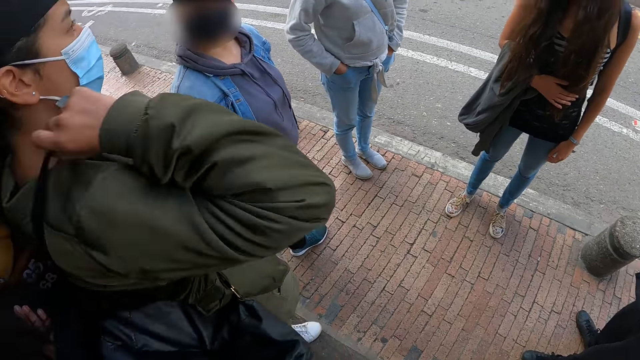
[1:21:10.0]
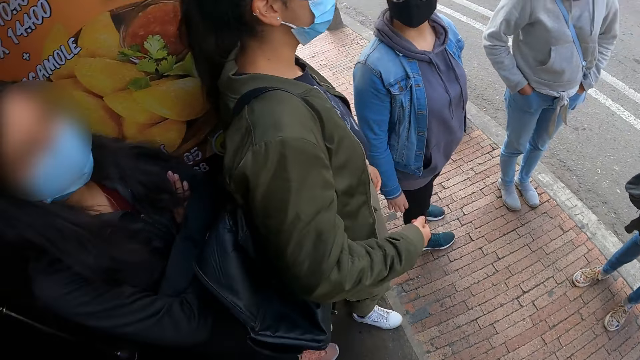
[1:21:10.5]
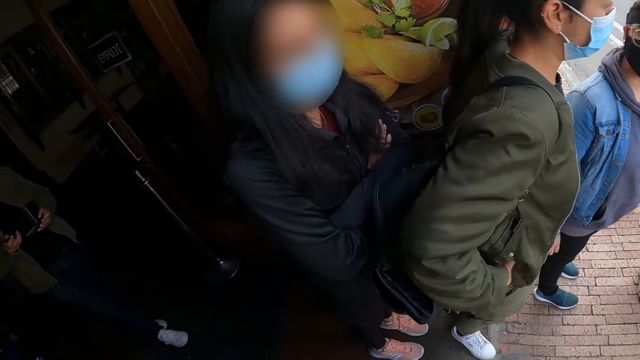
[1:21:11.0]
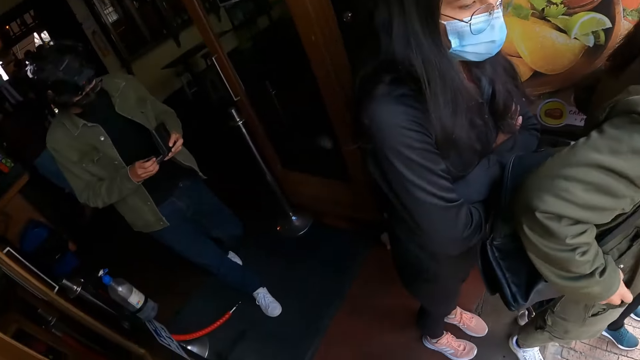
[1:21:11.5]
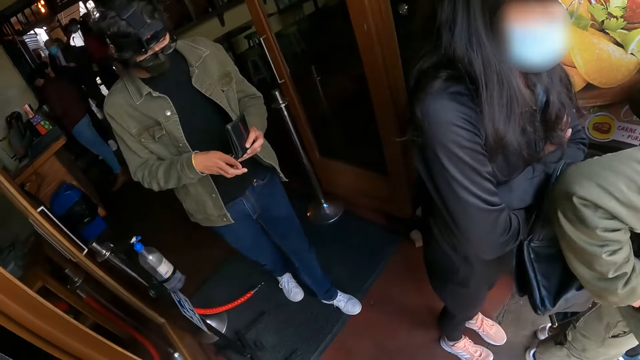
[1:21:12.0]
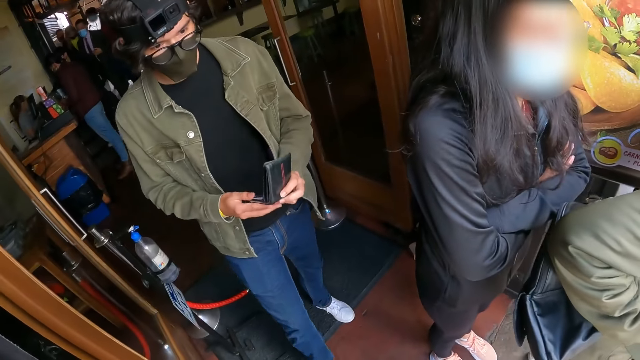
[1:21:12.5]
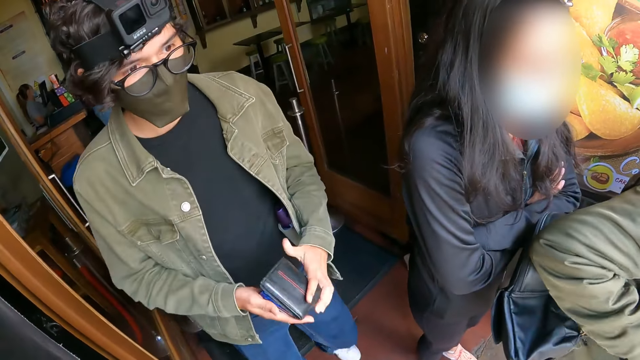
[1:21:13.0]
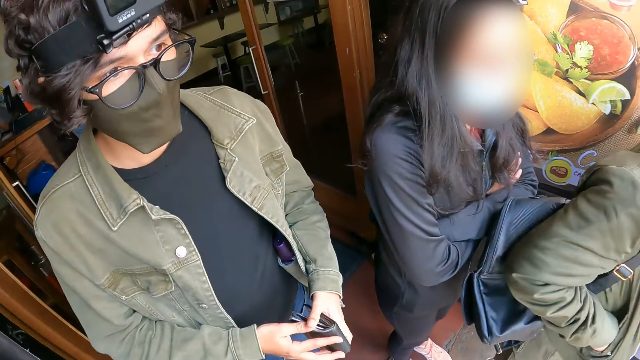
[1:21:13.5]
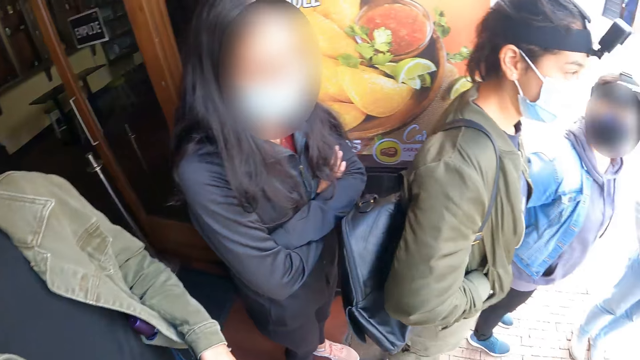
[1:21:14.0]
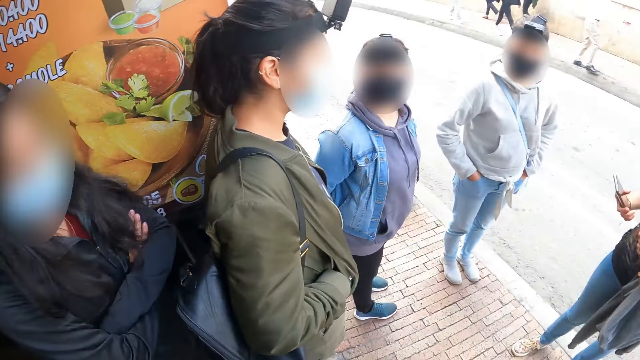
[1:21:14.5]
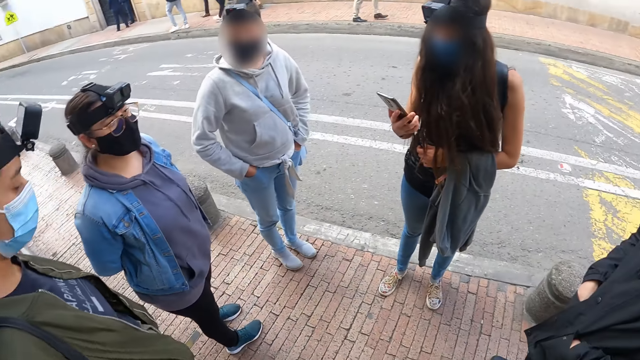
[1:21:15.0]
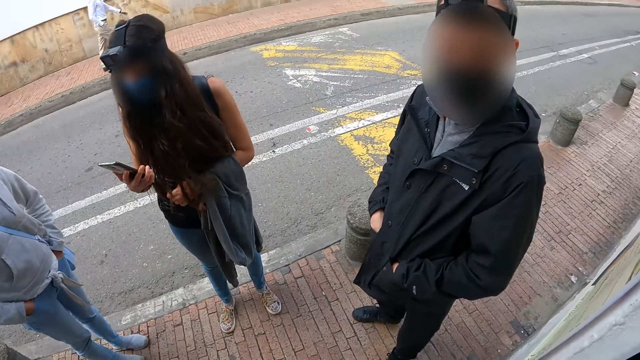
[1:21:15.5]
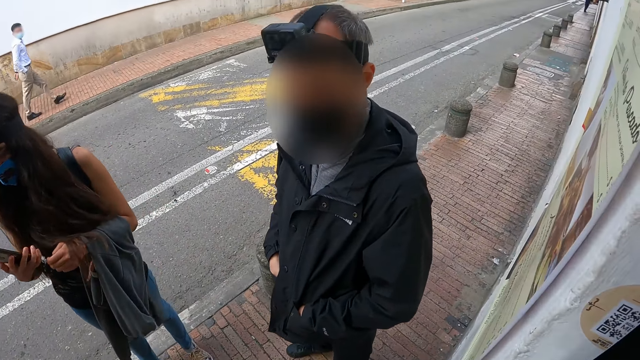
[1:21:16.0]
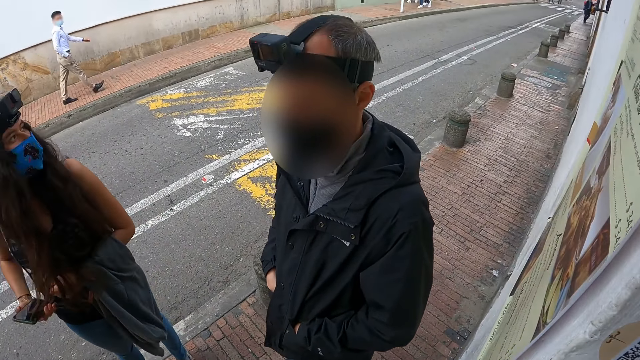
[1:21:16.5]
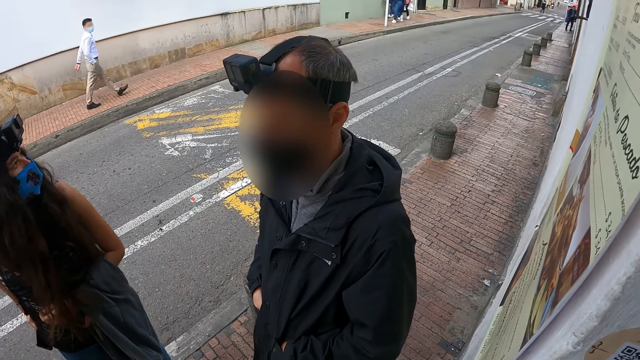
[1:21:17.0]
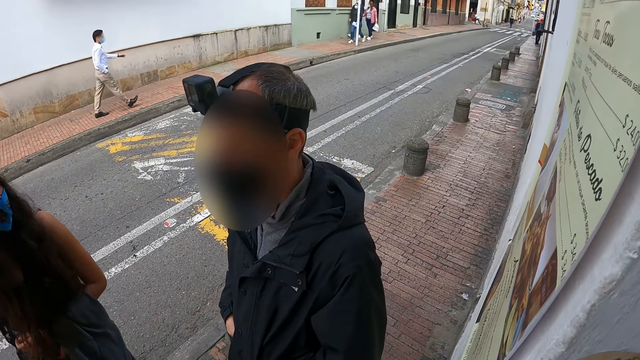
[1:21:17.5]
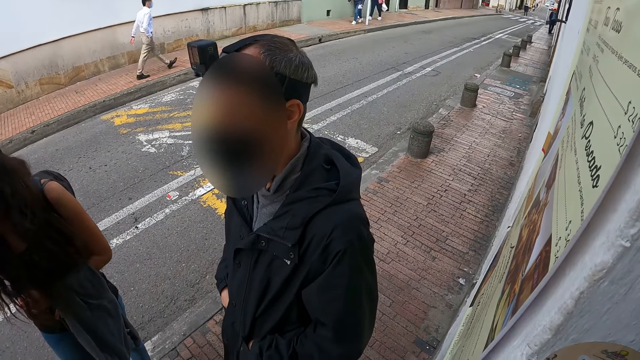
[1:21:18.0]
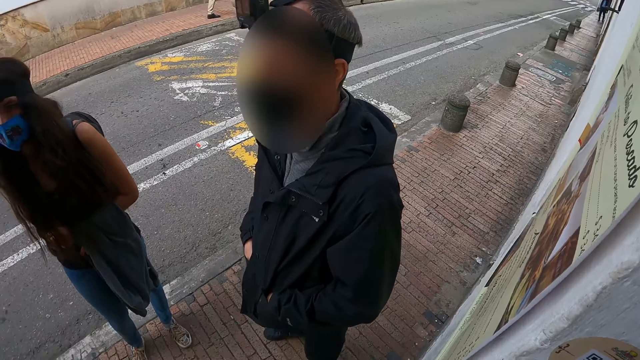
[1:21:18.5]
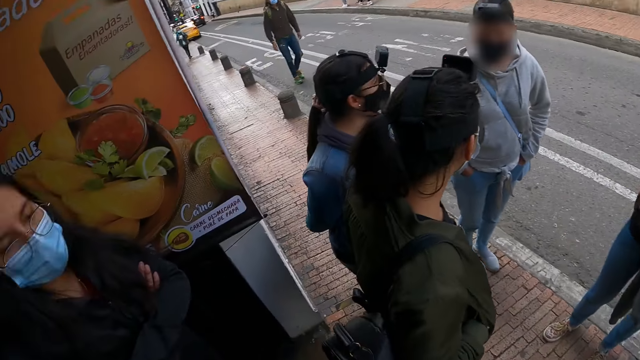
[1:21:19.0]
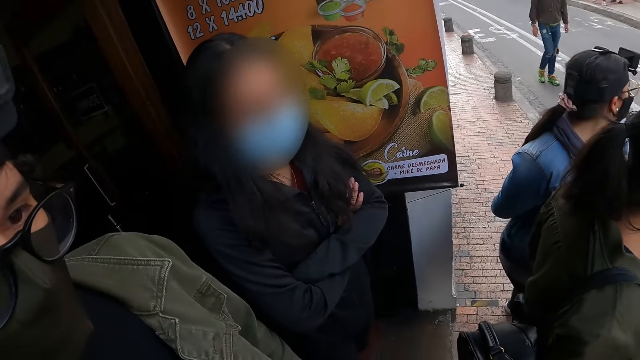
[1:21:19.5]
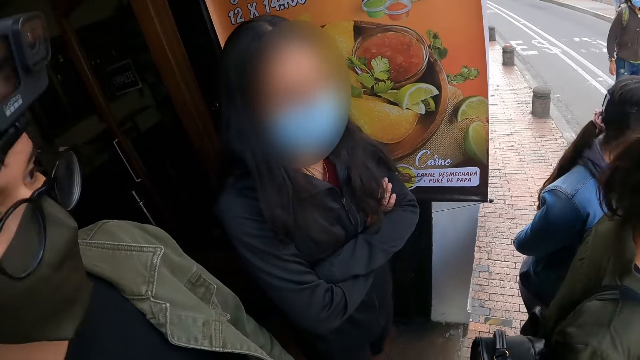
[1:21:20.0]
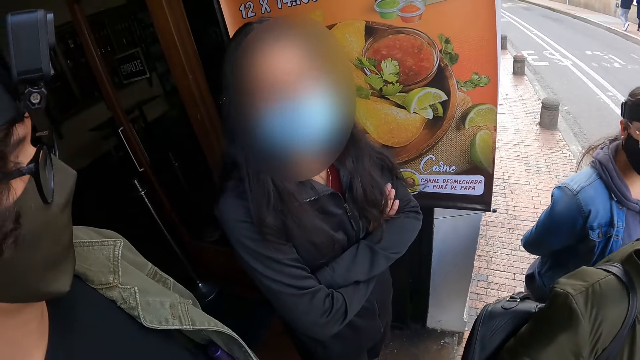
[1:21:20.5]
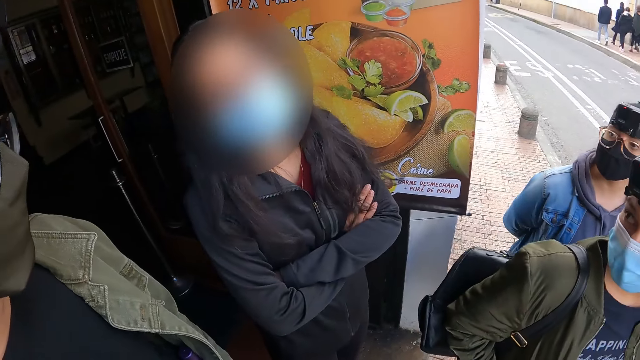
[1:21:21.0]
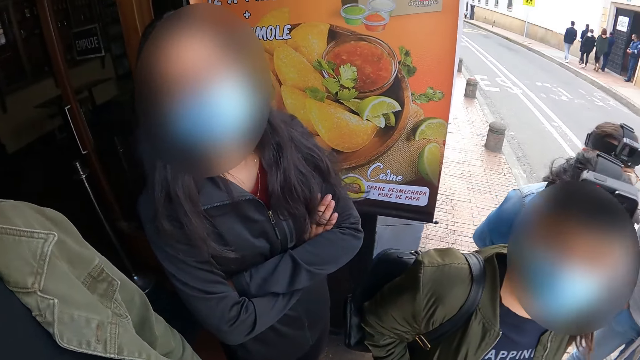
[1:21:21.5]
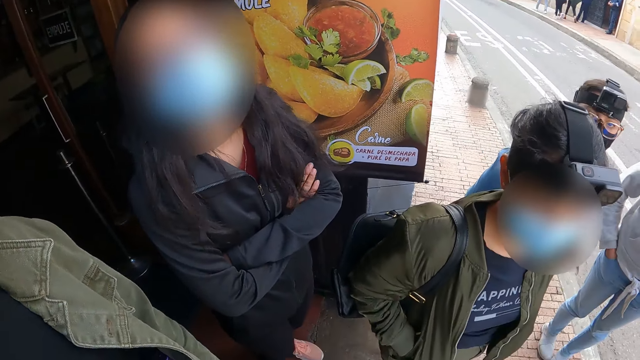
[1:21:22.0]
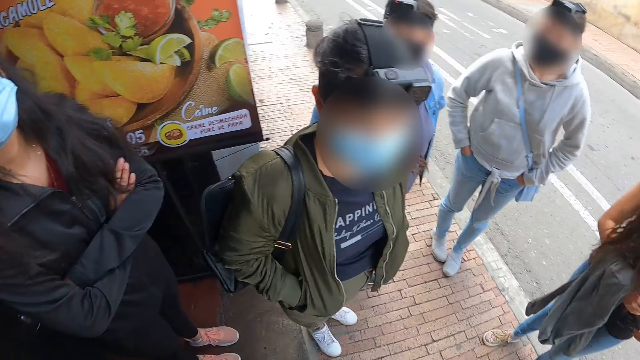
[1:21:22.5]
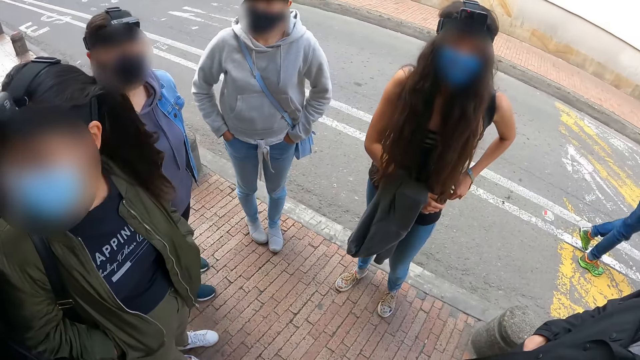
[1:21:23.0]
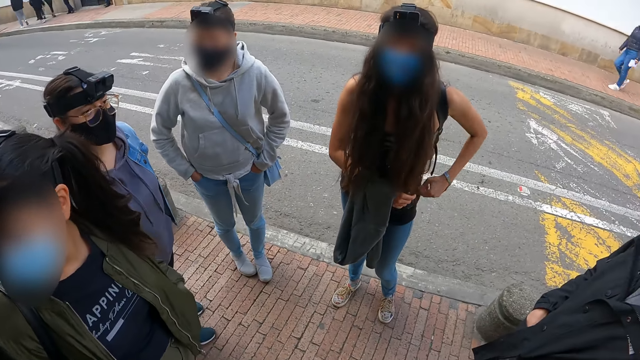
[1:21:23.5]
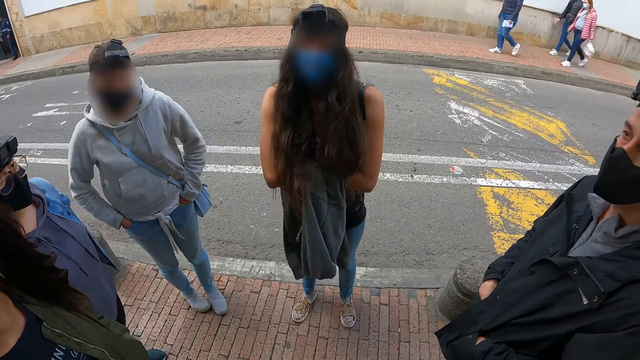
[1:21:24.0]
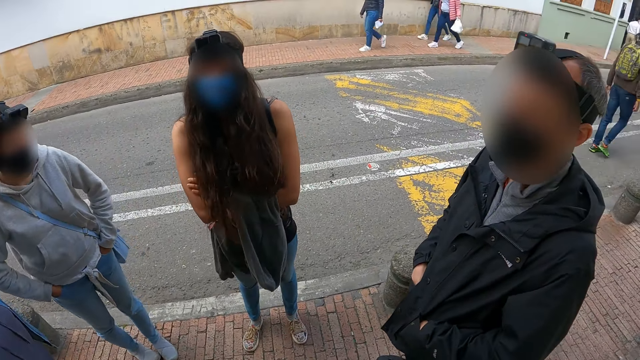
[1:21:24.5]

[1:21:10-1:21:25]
A woman adjusts the backpack strap, pulls her hand off the backpack strap and puts her hand in the jacket pocket. The camera wearer looks around the road. They look at a man. They look around the building. They look at another woman. They look around.

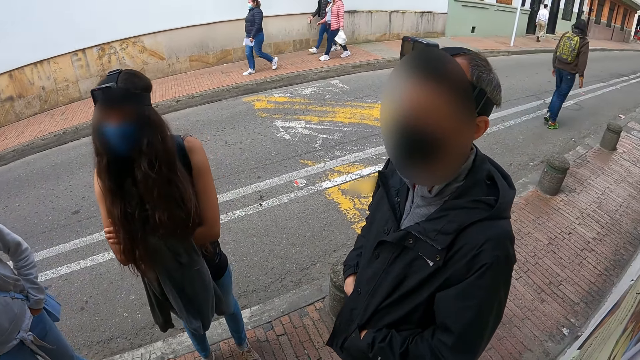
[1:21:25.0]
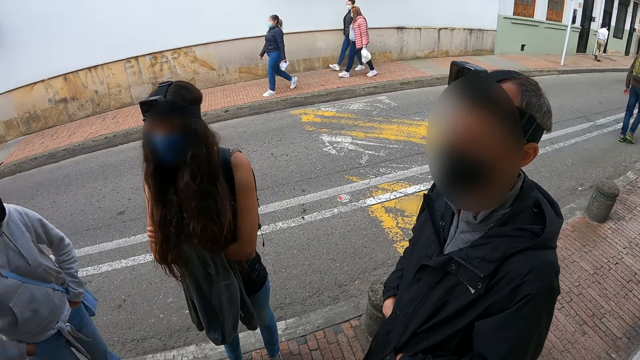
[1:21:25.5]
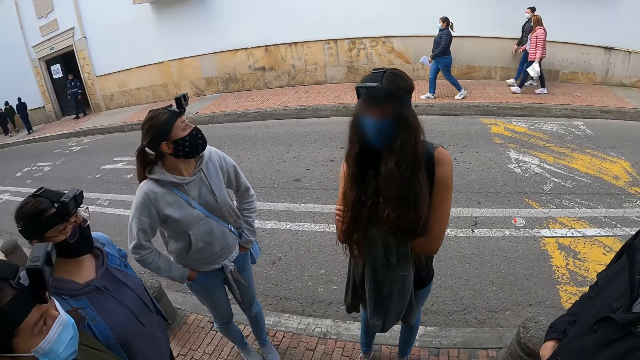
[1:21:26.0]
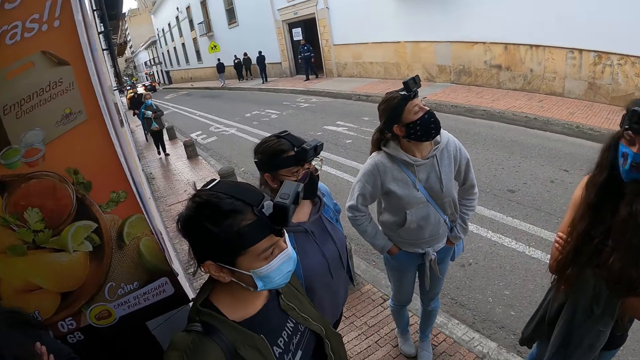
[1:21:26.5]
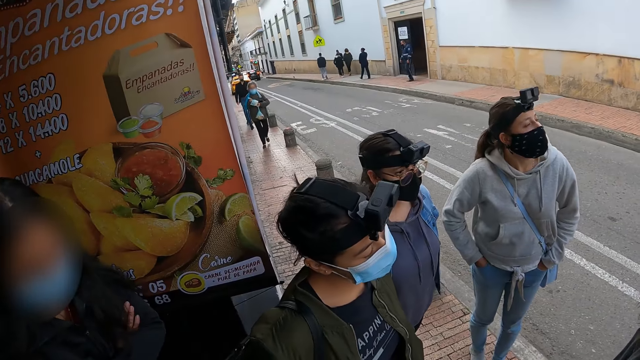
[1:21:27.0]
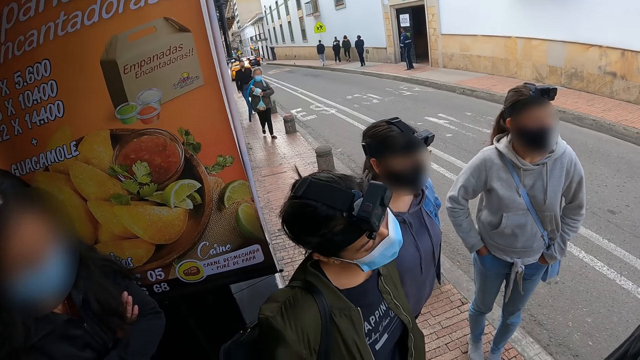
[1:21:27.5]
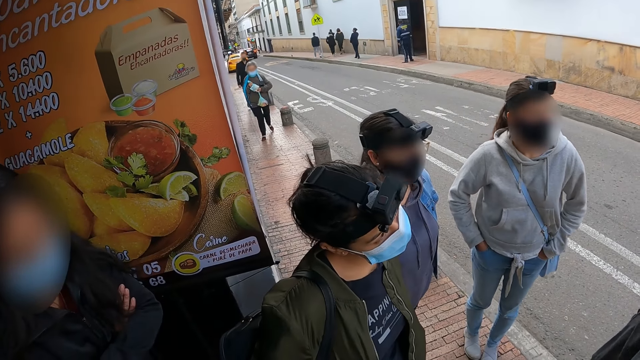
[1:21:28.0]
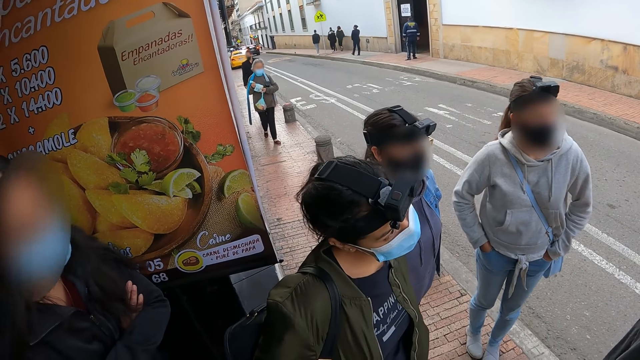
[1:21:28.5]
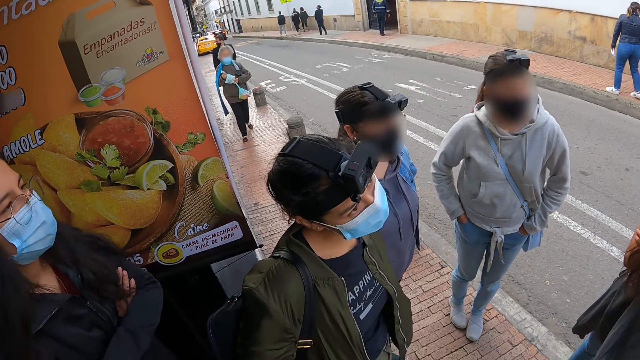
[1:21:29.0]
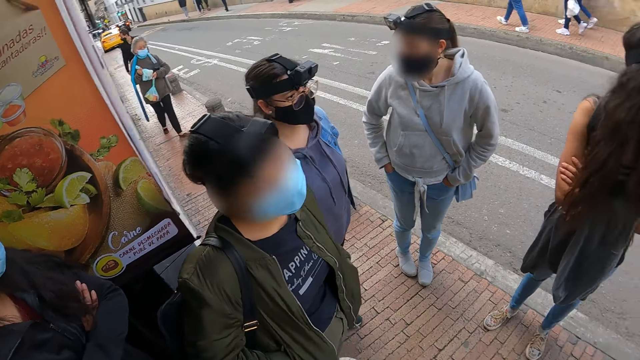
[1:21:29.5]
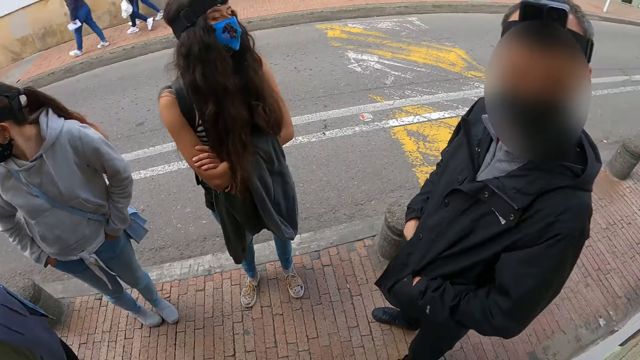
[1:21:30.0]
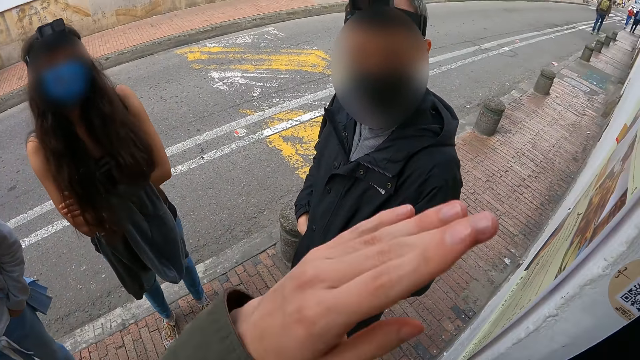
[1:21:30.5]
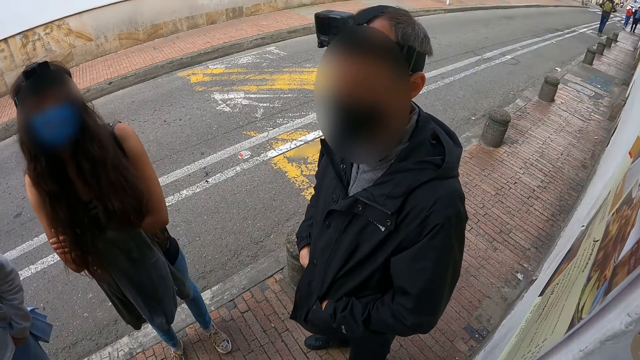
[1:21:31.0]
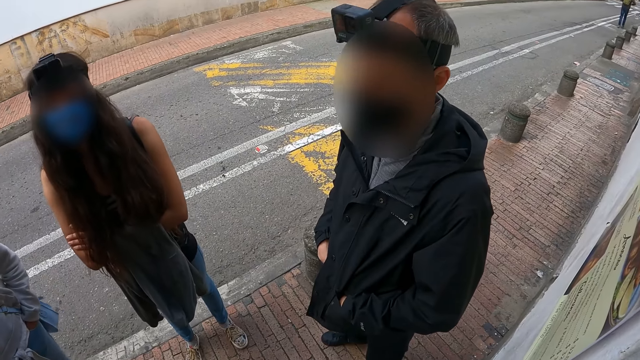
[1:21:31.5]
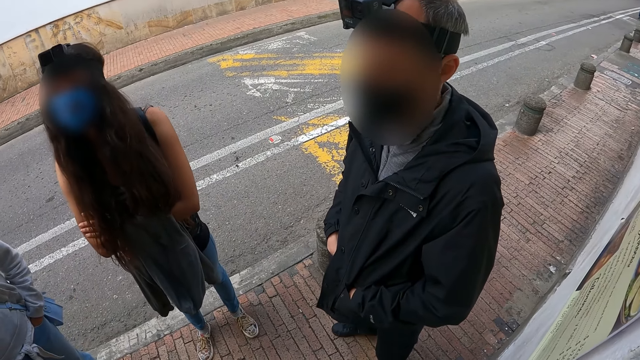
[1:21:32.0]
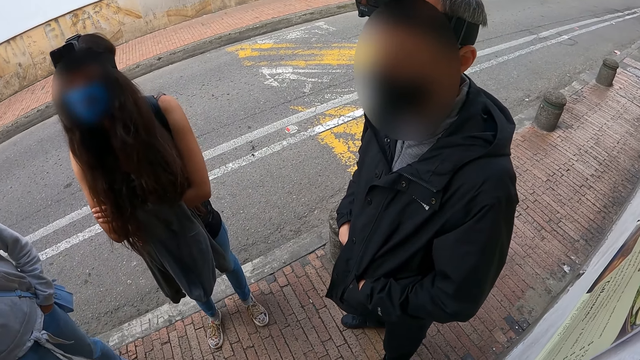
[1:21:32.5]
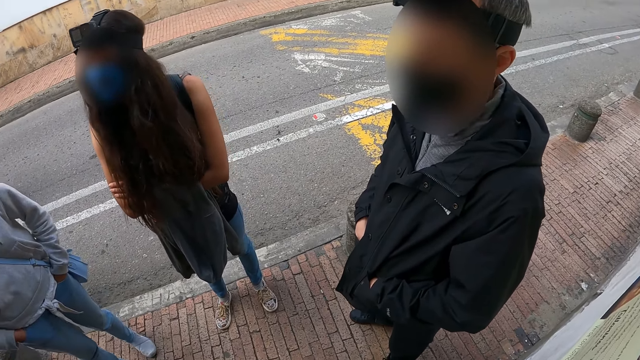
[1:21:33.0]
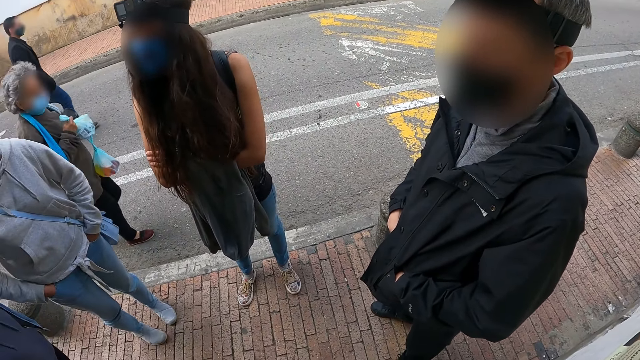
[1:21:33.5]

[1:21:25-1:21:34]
The camera wearer looks at a man. They look around. They interact with the man and look at the man. They move their hand.
